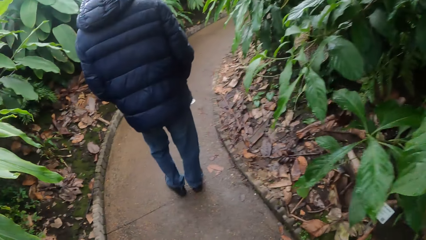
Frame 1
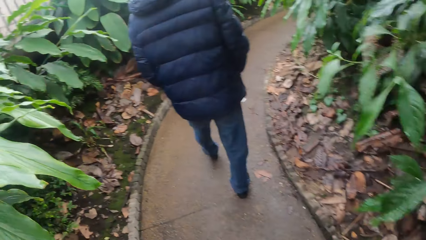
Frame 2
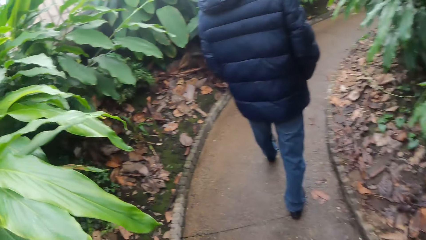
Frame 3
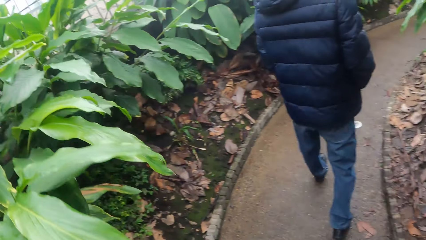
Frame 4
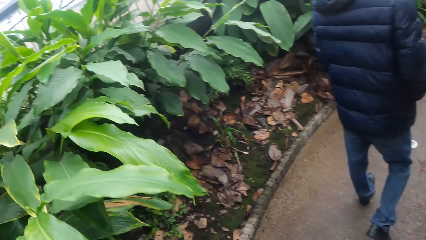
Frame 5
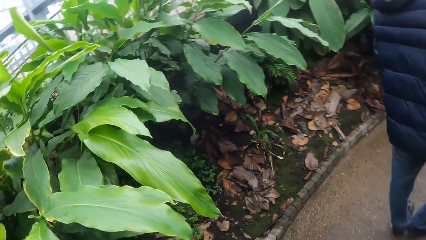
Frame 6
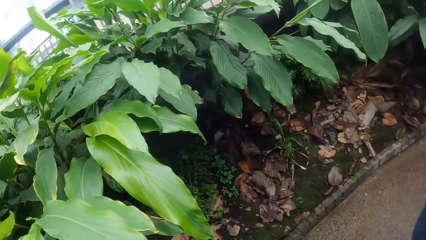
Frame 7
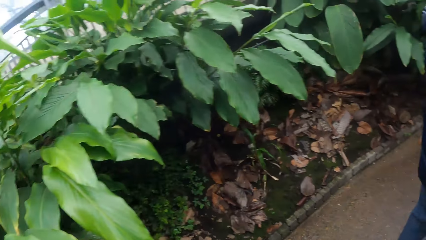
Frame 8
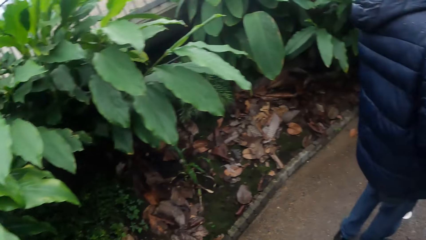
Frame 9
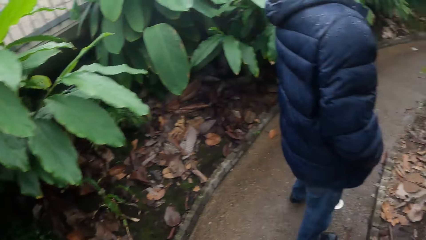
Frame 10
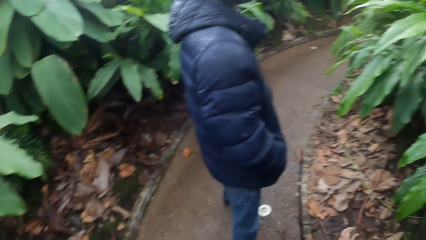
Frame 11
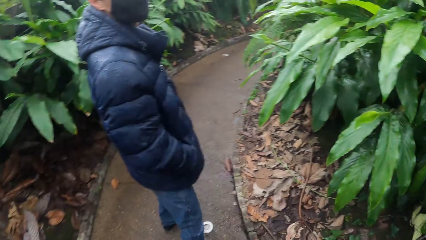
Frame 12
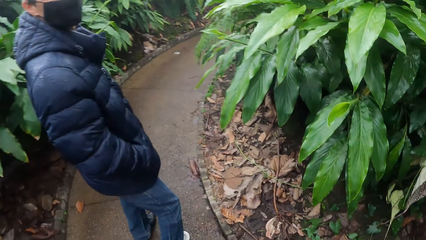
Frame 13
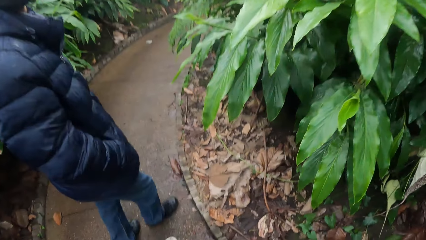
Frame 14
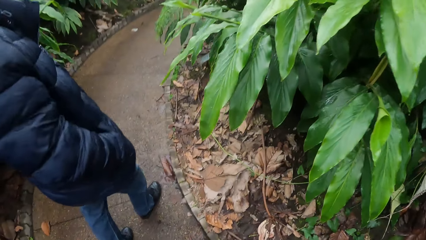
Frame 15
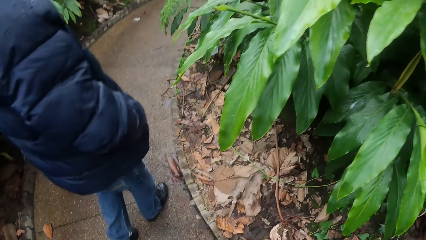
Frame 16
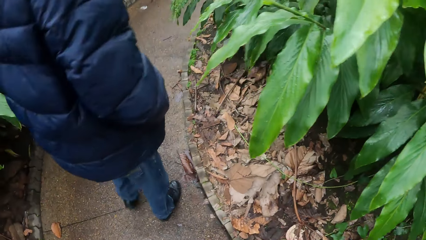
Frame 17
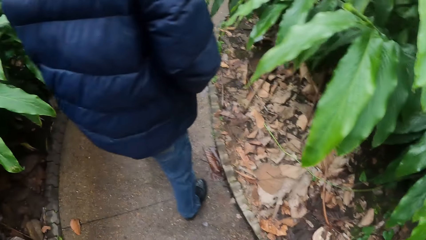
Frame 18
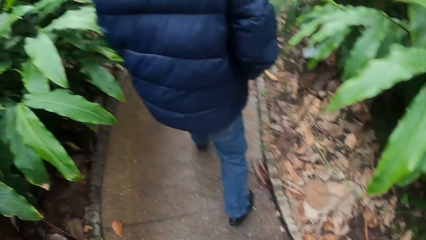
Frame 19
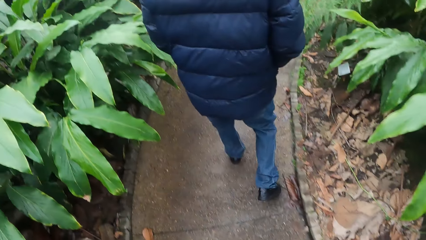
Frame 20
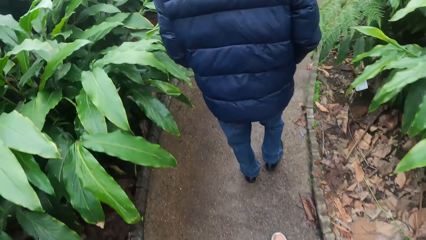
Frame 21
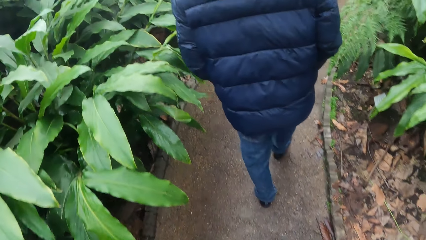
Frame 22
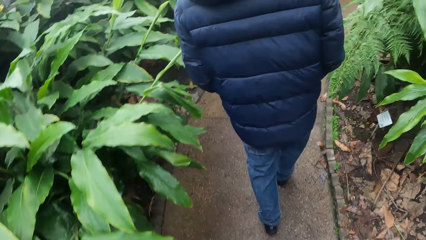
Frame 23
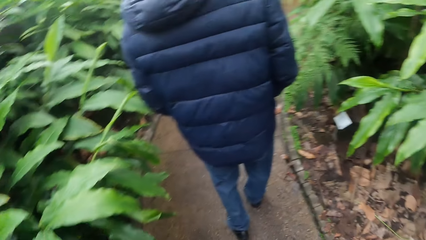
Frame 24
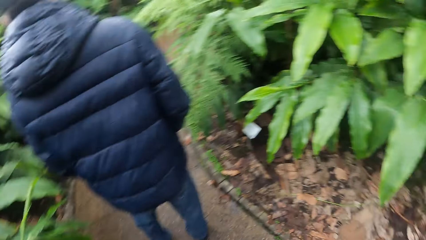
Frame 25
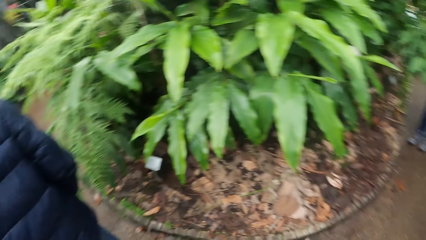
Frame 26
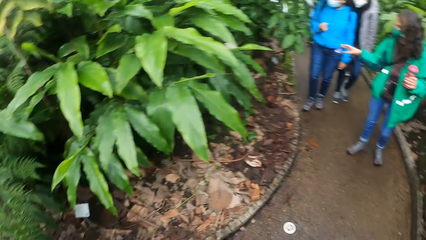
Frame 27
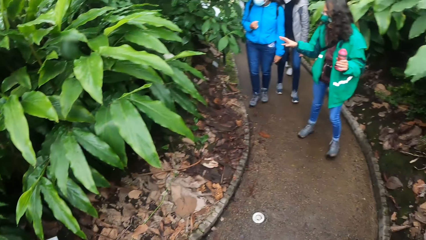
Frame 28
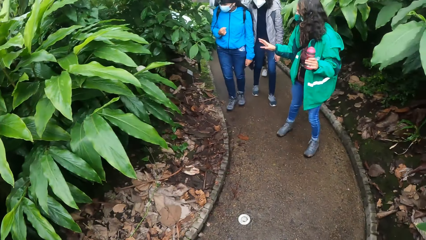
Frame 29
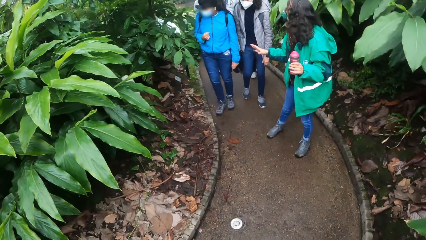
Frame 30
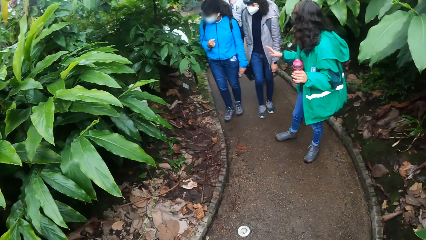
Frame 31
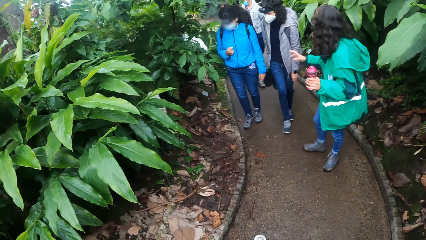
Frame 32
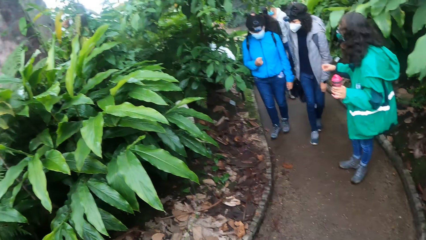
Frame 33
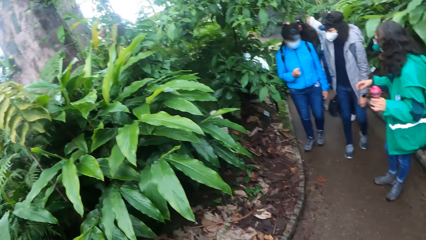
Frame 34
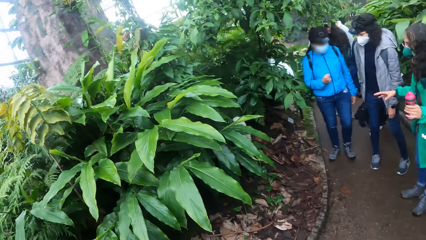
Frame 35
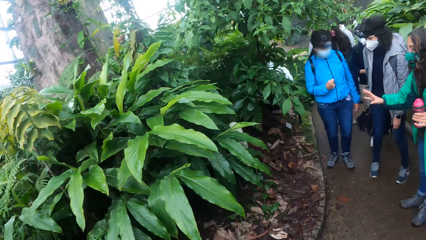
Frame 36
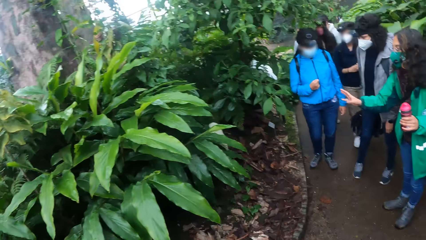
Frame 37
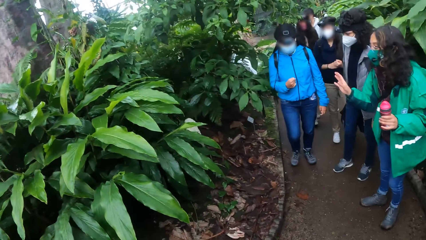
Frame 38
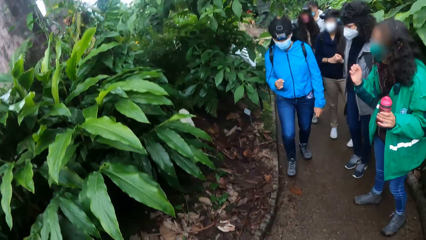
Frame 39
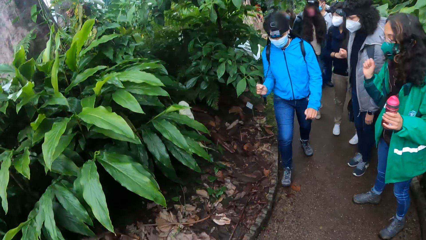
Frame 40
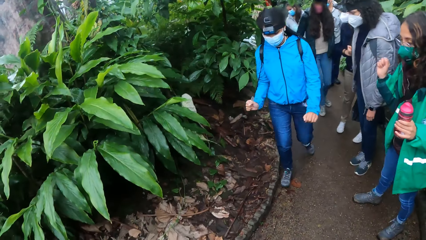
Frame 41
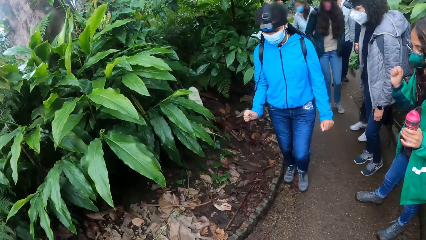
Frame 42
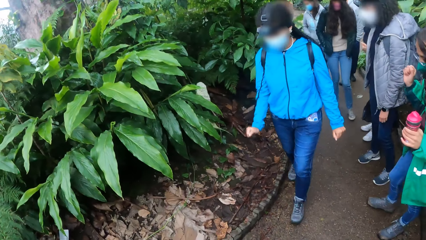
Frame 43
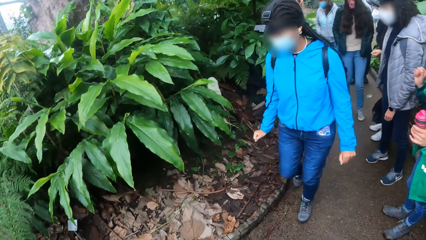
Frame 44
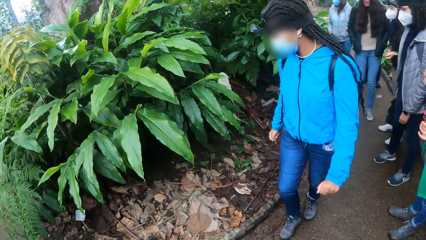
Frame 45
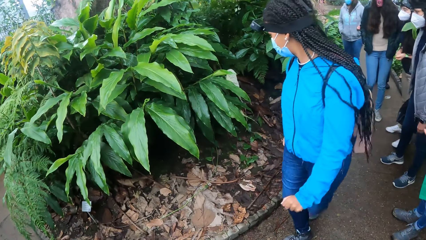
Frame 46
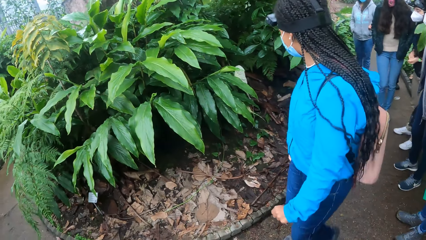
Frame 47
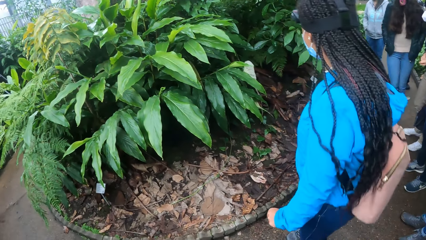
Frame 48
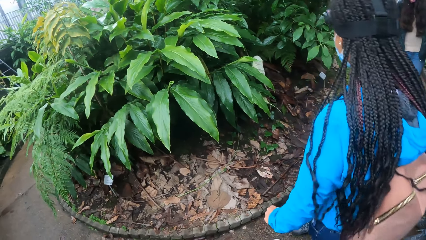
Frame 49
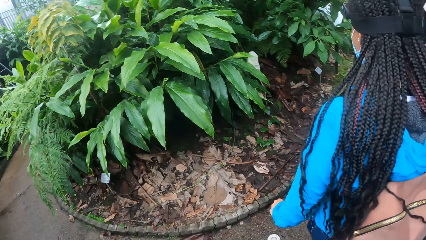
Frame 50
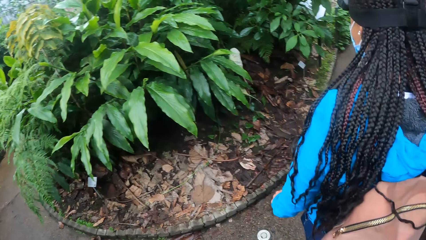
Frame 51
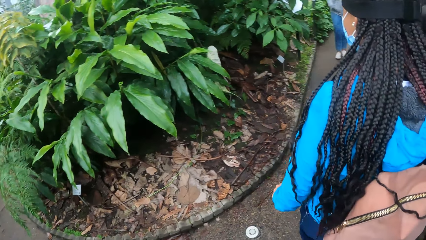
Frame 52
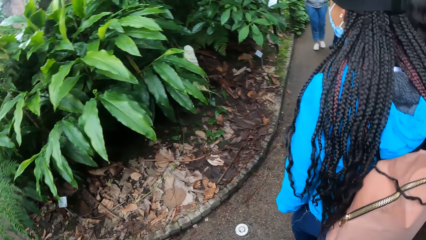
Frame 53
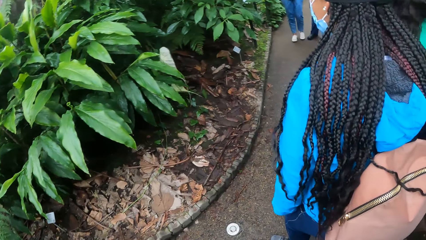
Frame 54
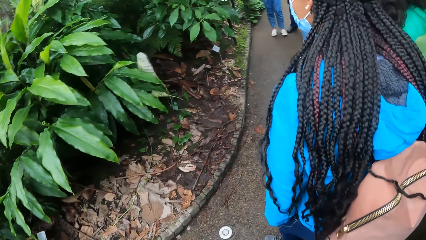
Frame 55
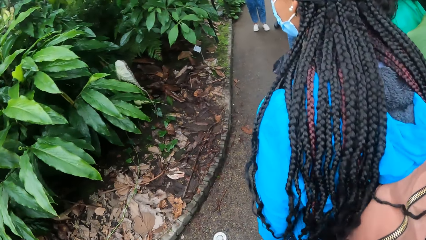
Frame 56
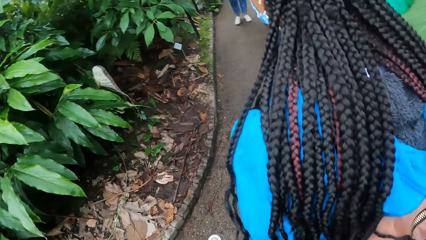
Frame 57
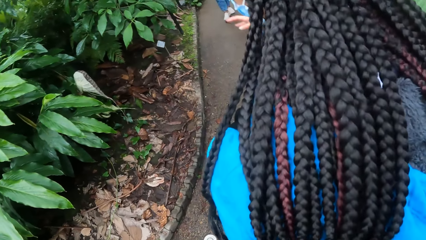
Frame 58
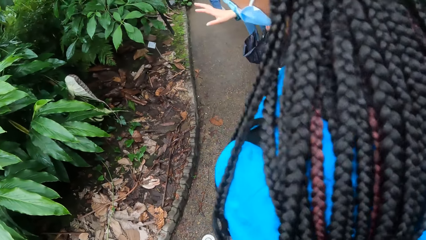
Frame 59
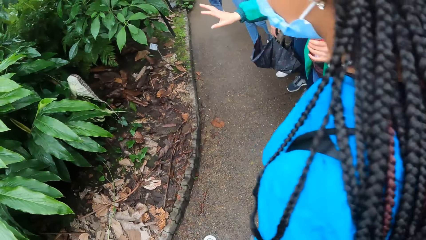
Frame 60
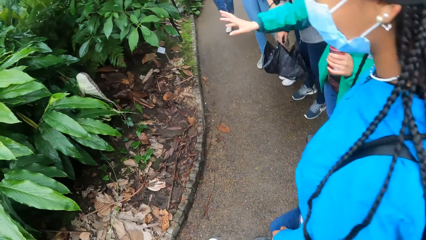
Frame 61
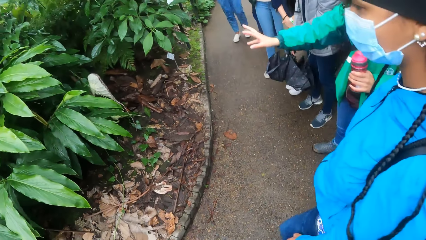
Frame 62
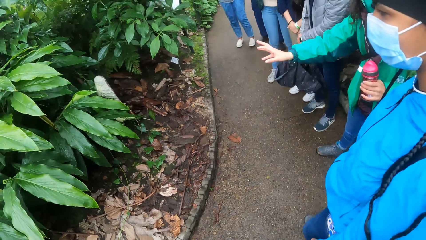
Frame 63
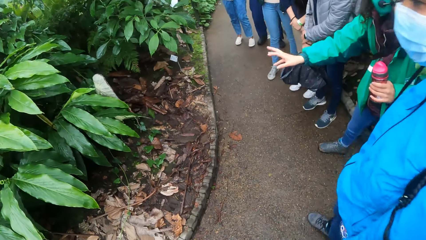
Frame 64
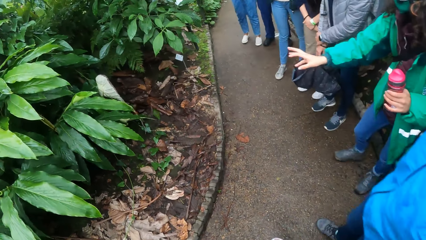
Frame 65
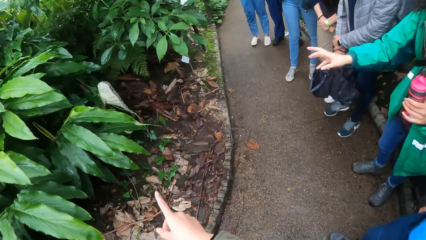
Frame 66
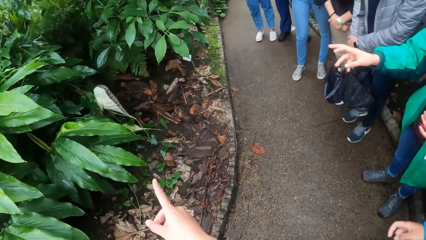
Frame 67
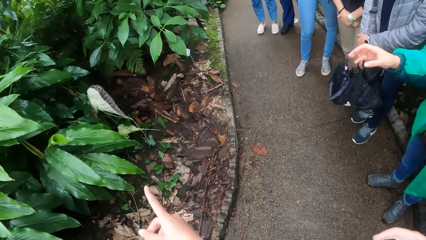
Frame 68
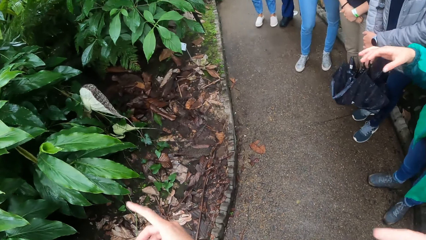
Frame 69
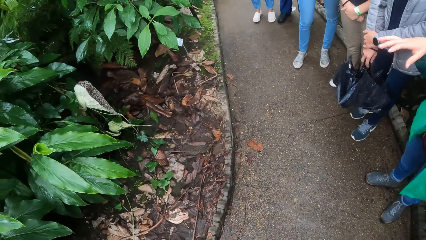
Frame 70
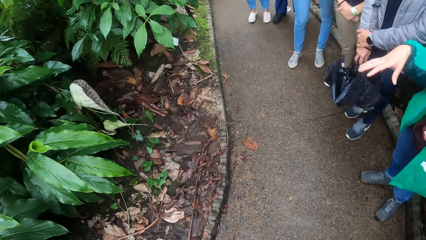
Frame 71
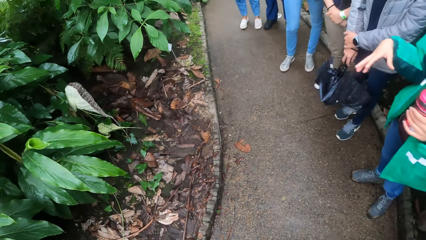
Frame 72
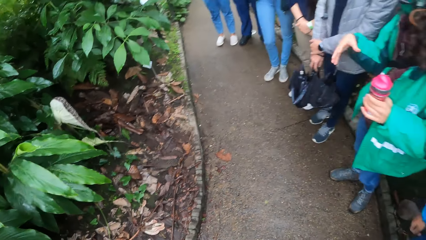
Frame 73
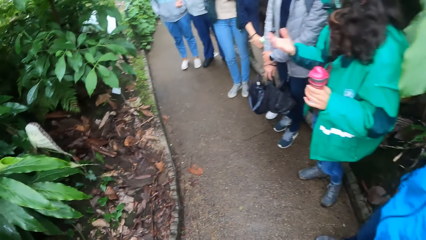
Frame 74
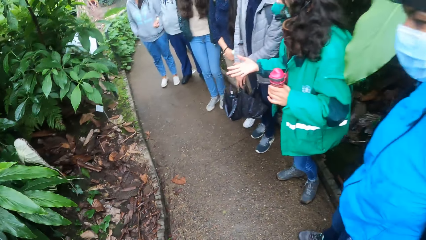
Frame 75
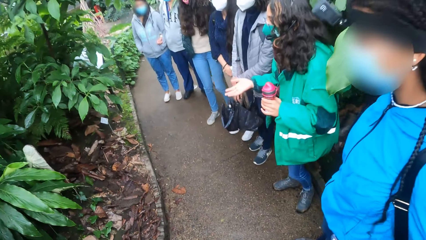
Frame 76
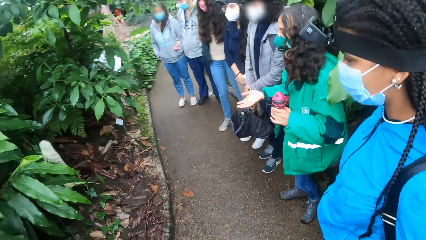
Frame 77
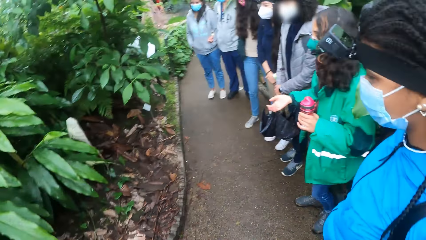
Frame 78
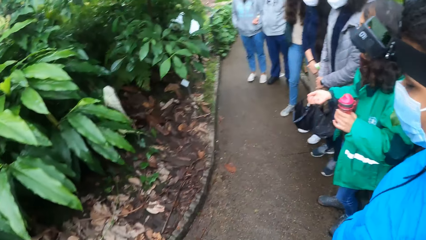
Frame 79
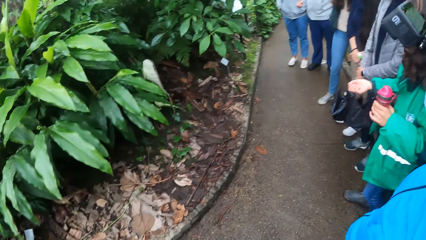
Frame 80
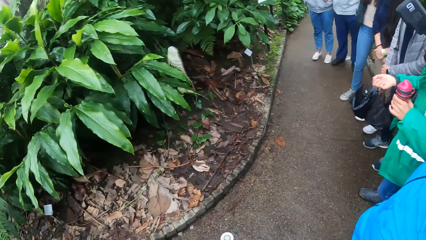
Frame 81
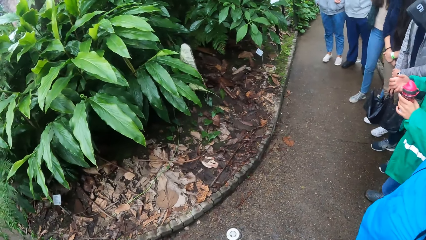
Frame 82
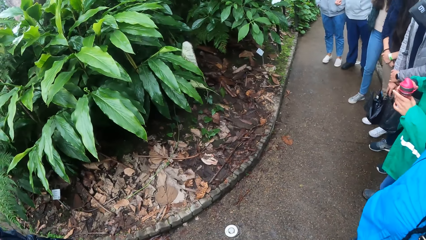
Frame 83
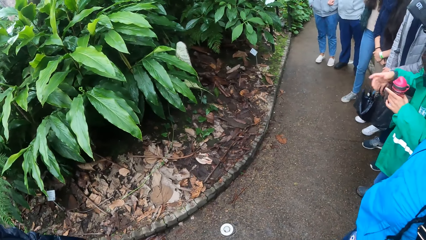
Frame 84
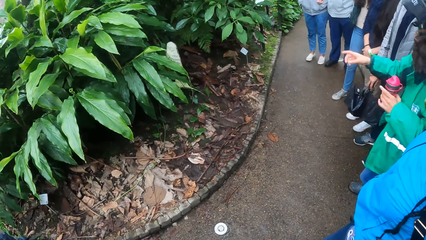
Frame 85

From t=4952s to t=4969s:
A woman explains something on the sidewalk. Women stand on the sidewalk. Another woman walks on the sidewalk. The women stand on the sidewalk. The camera wearer stands on the sidewalk. A lady shows a tree to the camera wearer and the group of people.
